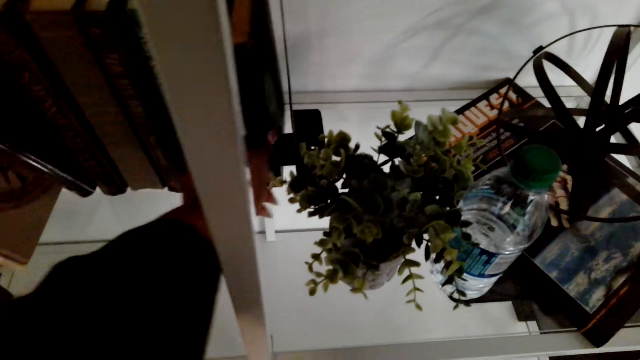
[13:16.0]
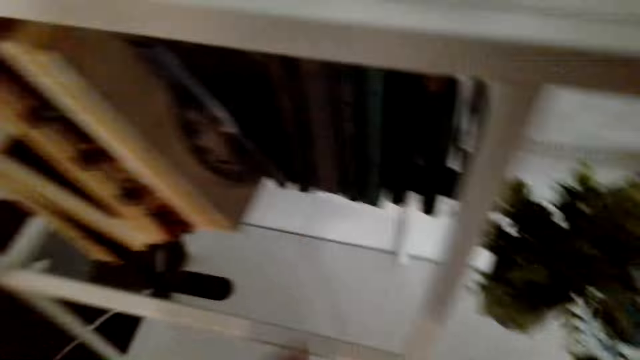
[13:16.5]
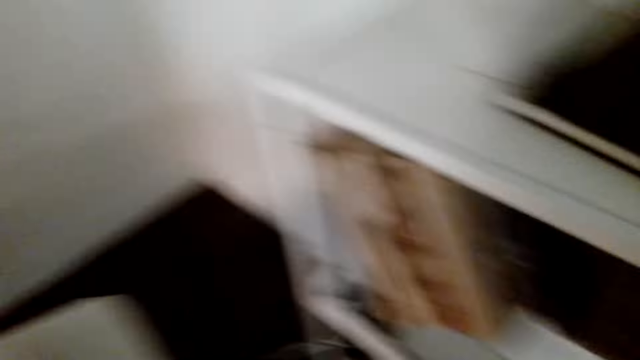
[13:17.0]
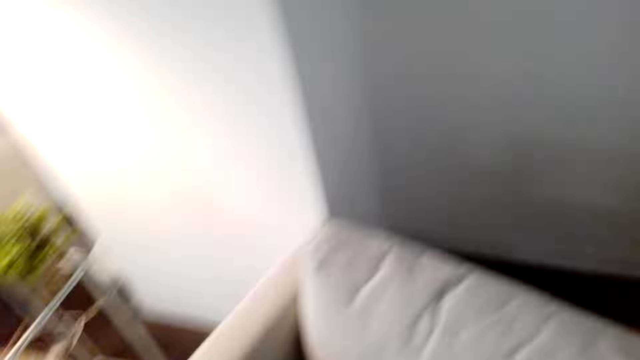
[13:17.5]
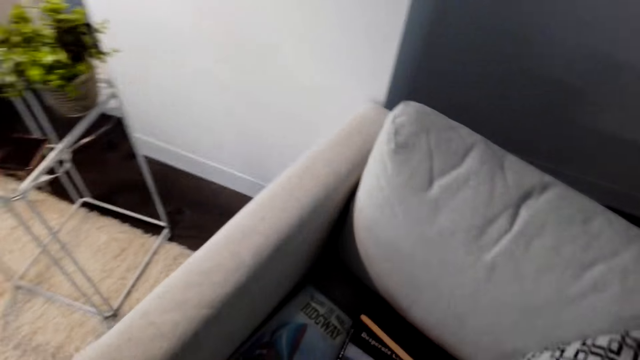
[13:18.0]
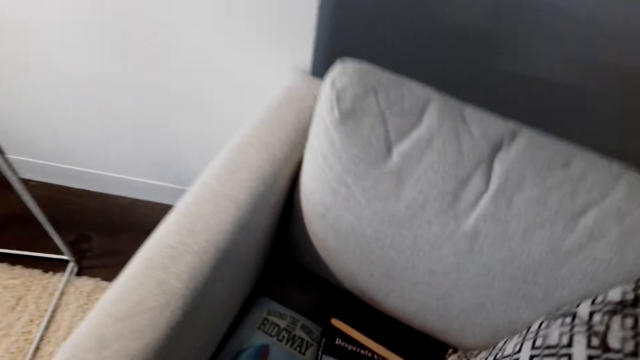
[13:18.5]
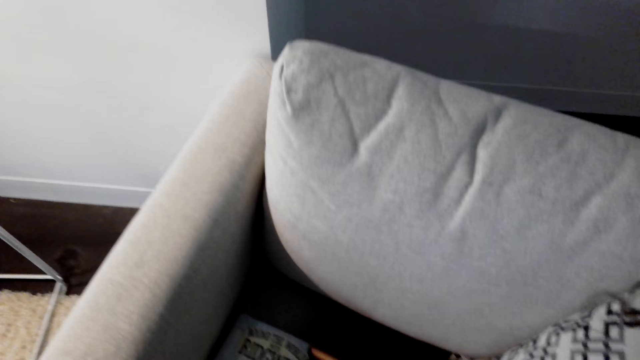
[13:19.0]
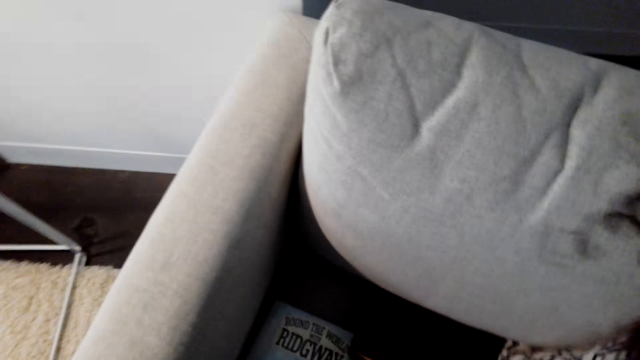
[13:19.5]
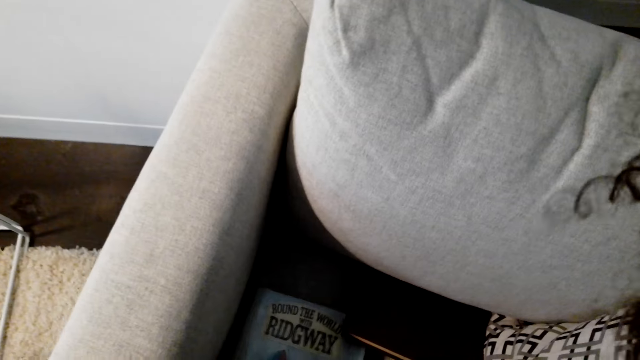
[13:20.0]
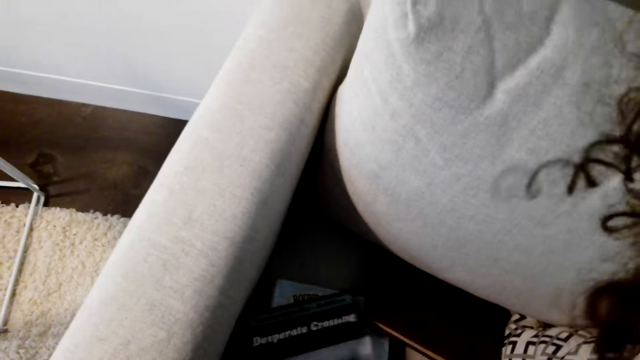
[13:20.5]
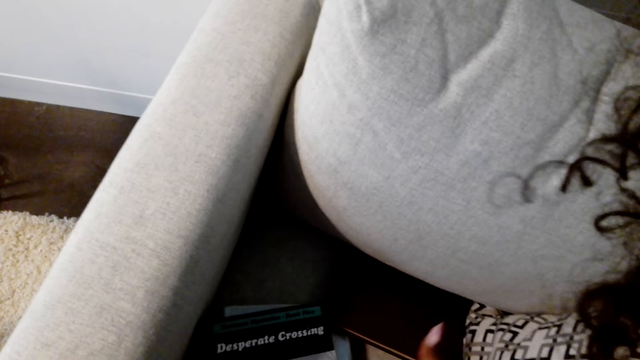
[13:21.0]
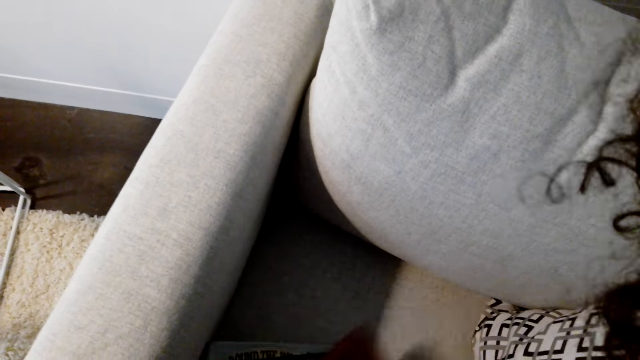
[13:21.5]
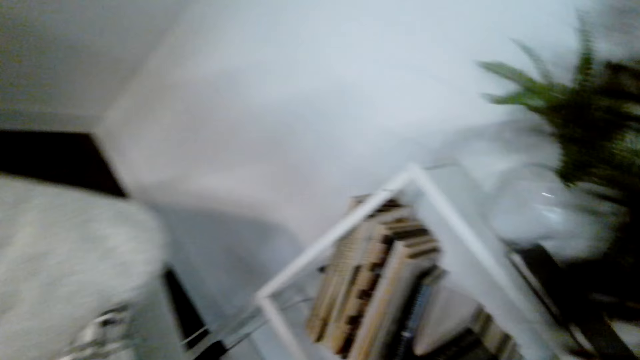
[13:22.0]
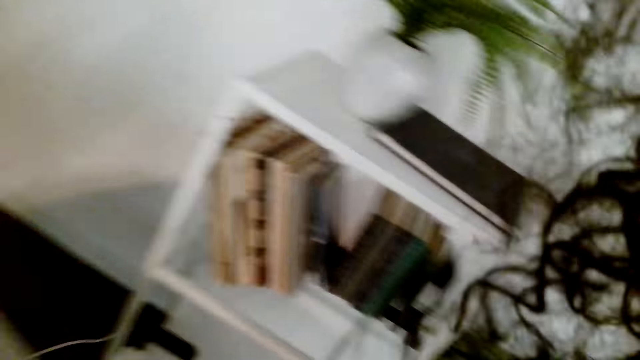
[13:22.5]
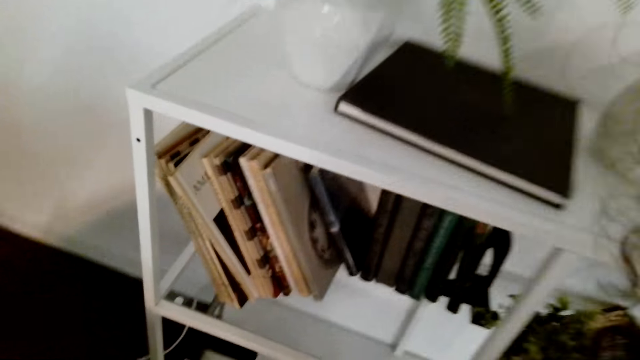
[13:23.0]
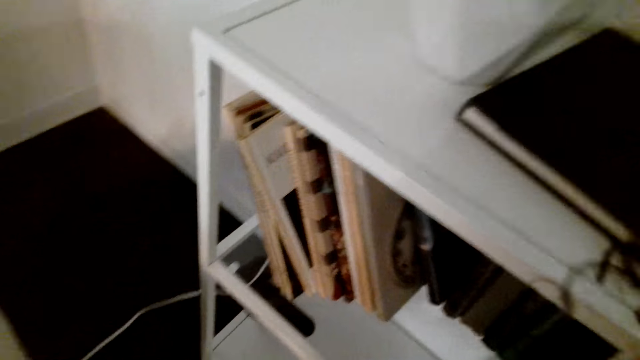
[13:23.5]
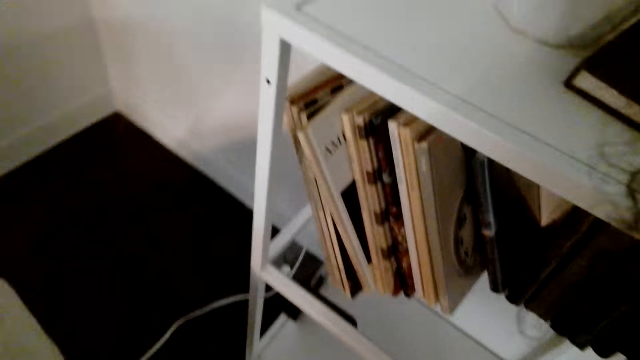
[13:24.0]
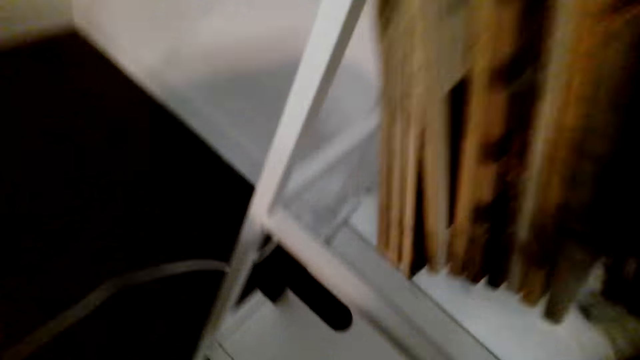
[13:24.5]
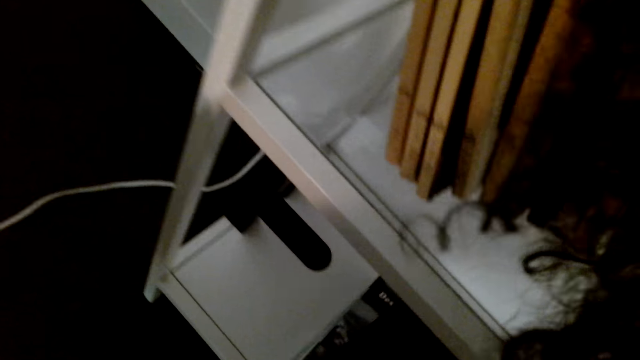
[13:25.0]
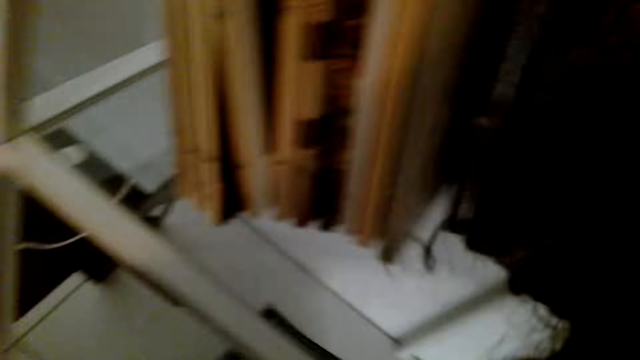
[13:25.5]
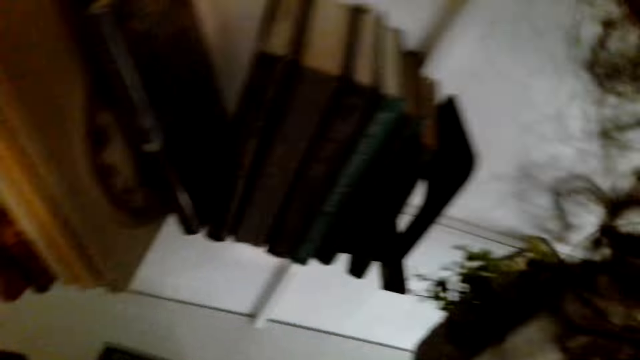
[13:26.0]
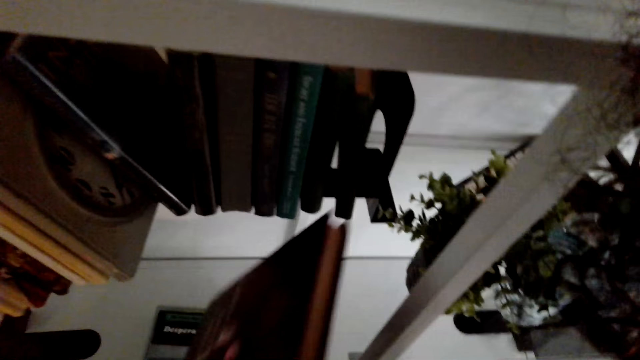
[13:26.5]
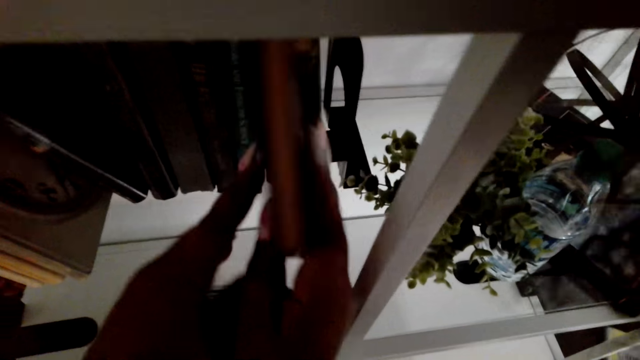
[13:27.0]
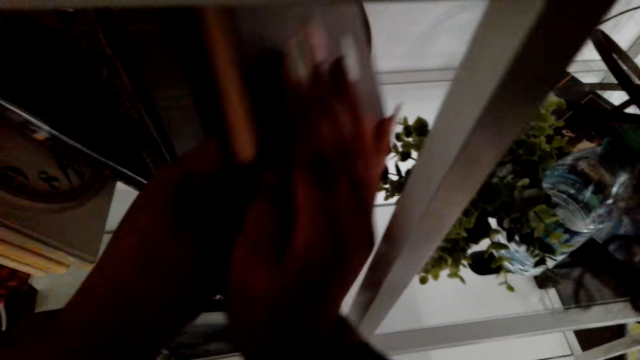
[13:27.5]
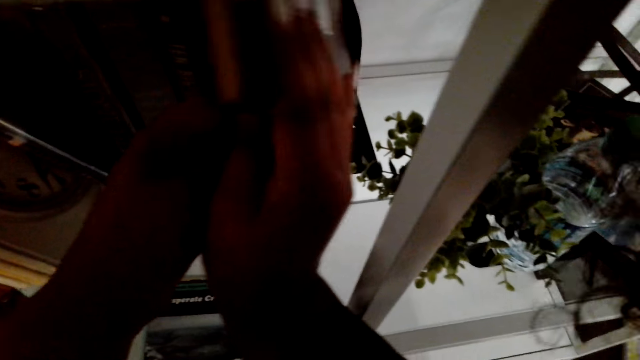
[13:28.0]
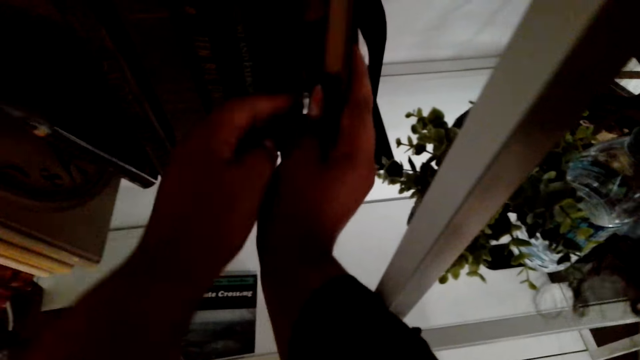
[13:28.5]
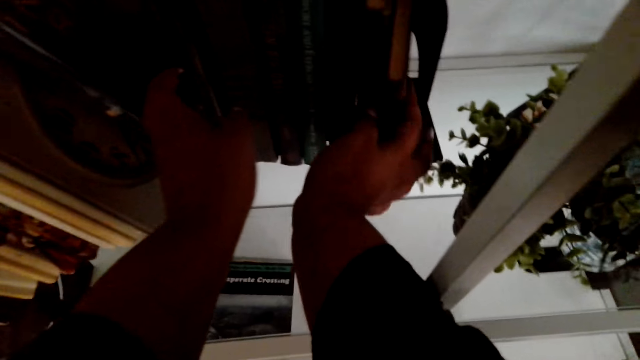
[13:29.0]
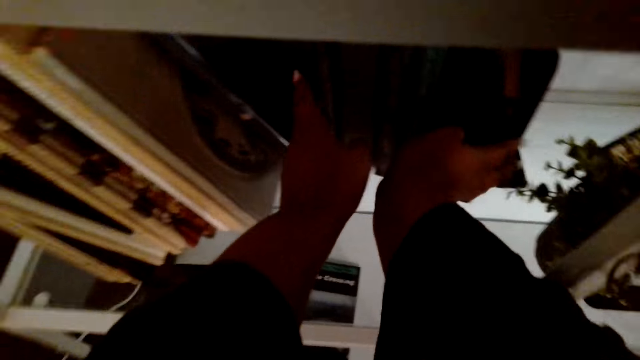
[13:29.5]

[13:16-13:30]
The camera wearer arranges books on the bookcase. They pick the books from the chair. They arrange the books in the shelf. They put the books on the bookcase.

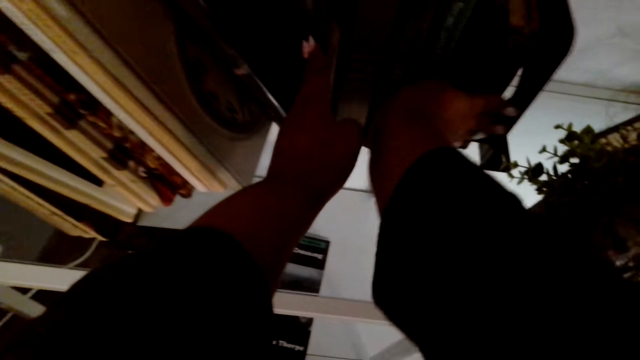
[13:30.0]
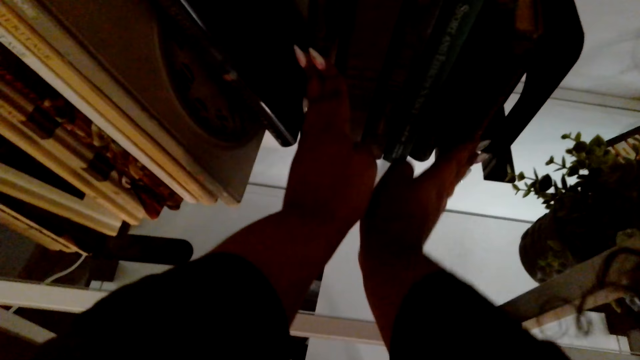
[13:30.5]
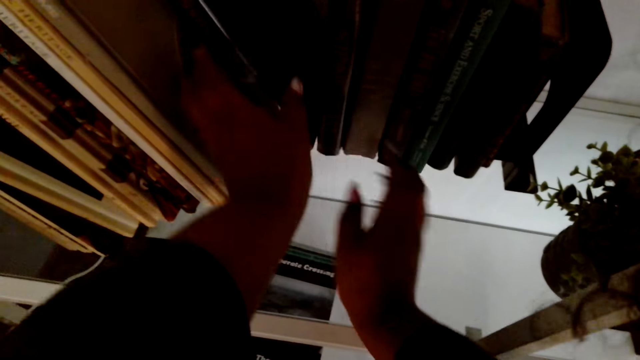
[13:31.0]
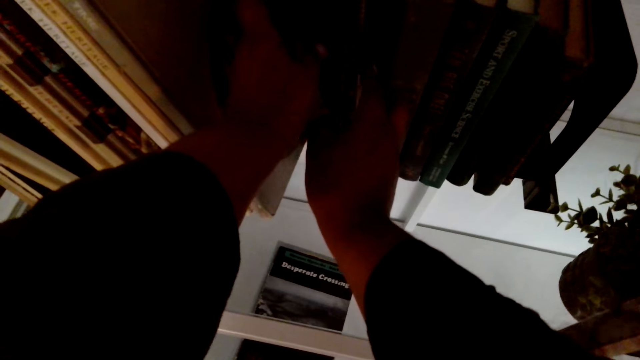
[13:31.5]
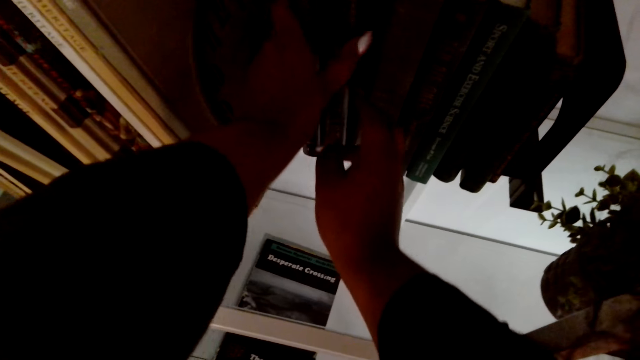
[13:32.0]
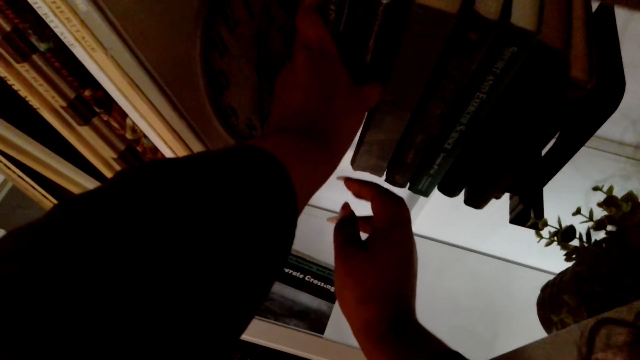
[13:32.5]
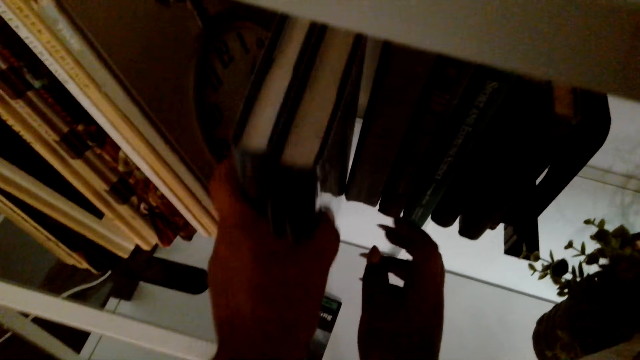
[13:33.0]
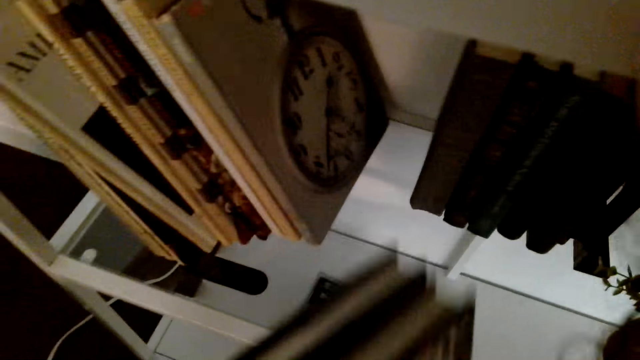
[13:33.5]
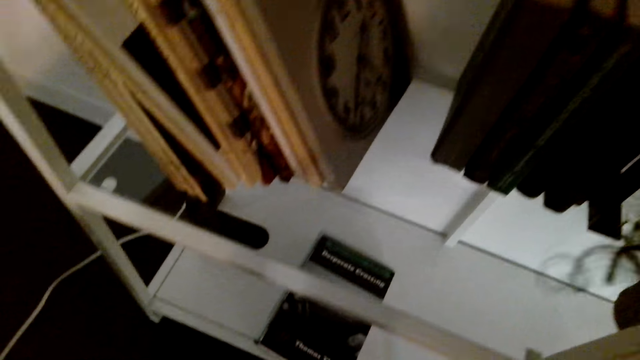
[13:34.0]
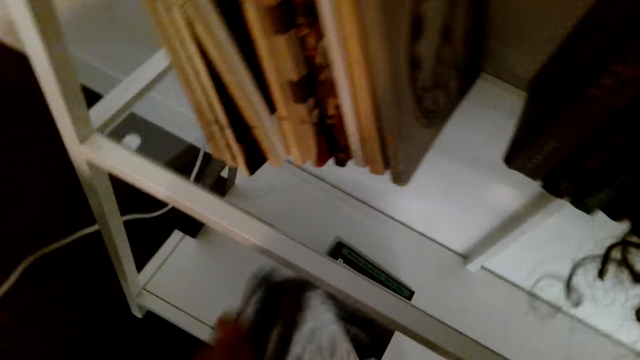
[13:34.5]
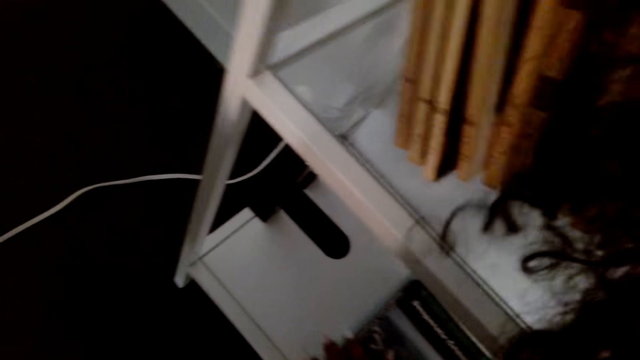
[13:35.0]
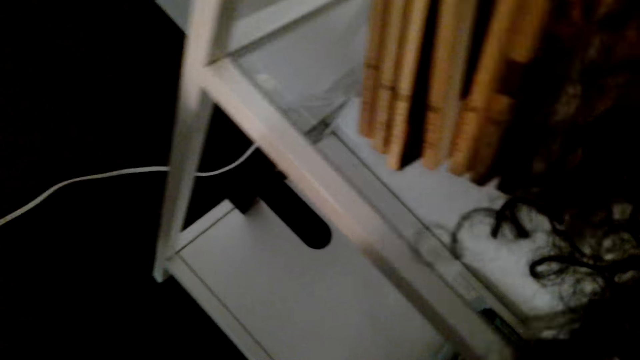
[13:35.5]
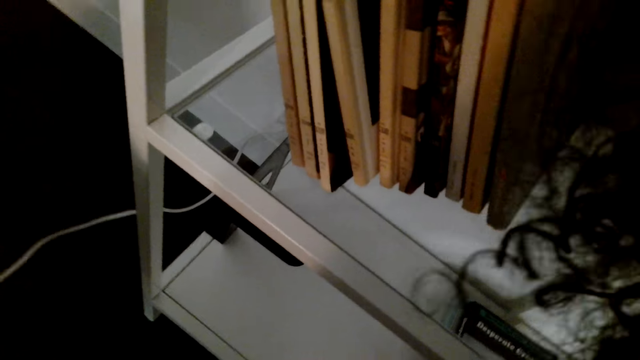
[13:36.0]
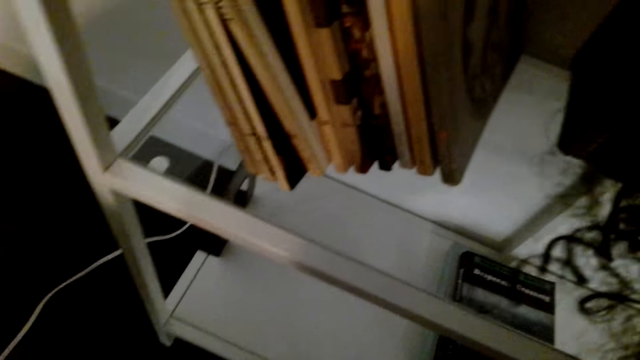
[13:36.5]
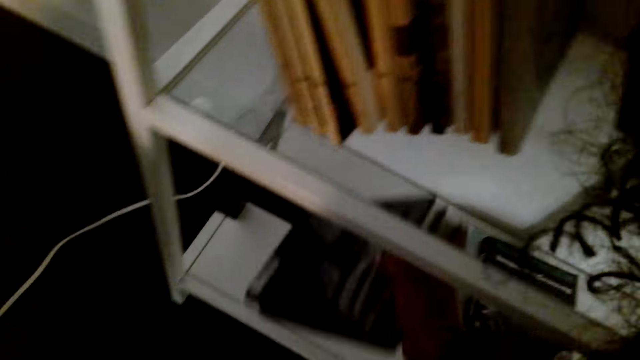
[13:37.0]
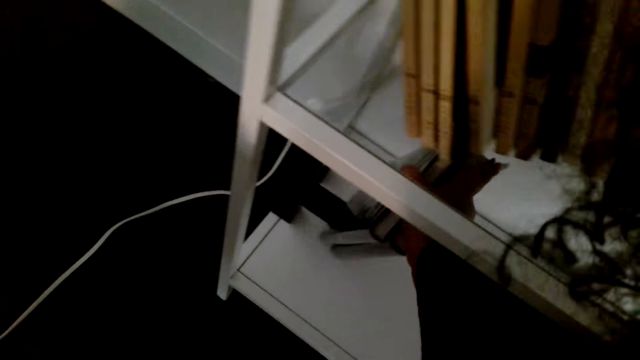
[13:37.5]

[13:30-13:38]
The camera wearer picks books from the shelf. They push the books in the shelf. They place the books in the shelf.
